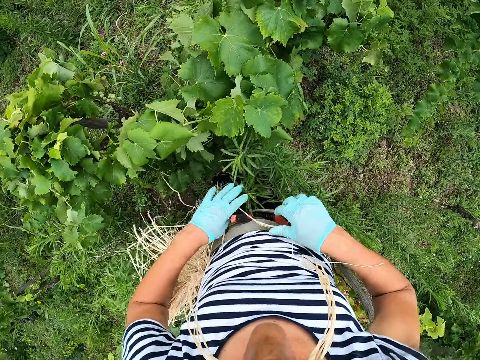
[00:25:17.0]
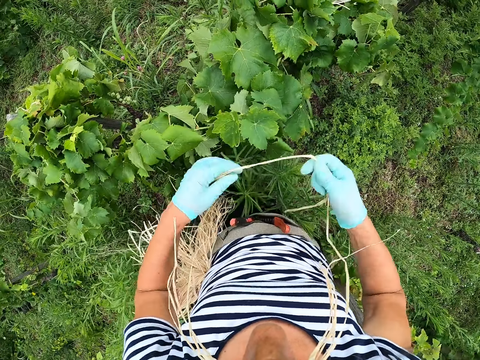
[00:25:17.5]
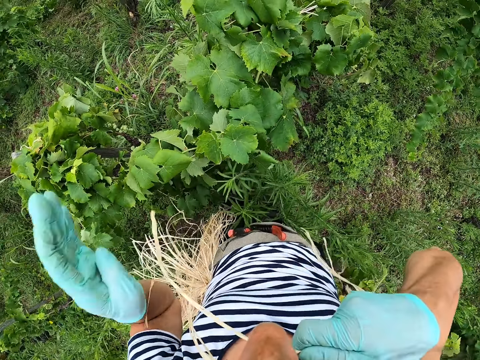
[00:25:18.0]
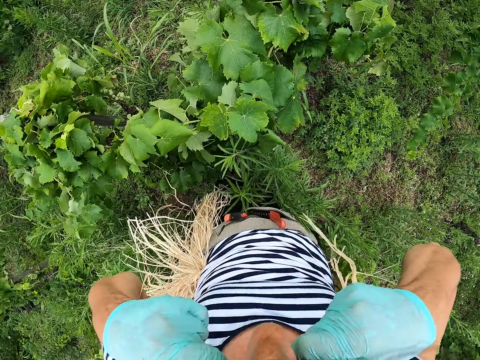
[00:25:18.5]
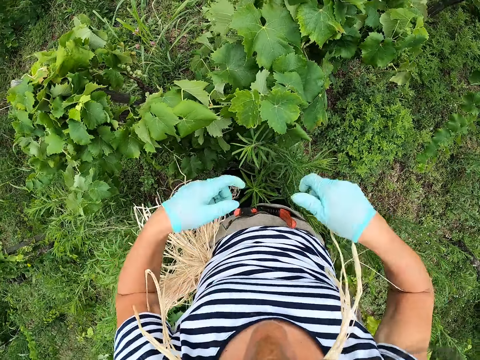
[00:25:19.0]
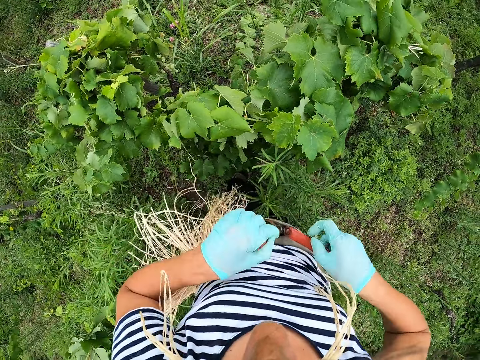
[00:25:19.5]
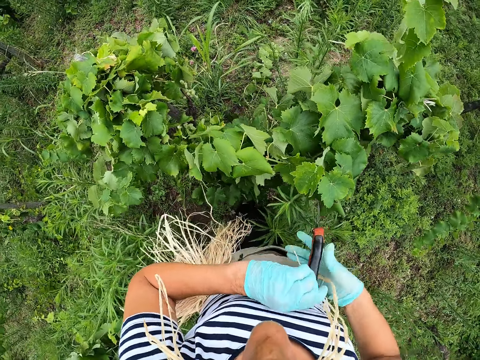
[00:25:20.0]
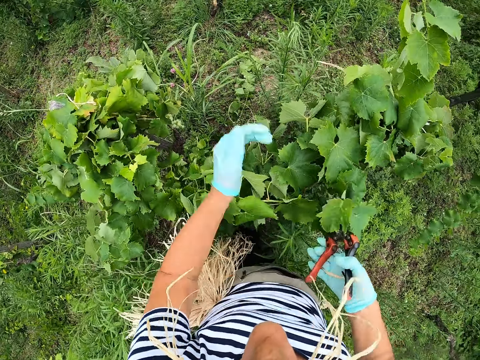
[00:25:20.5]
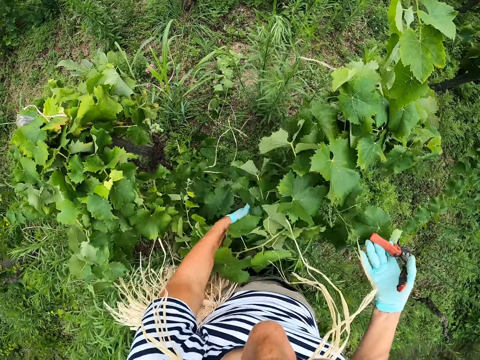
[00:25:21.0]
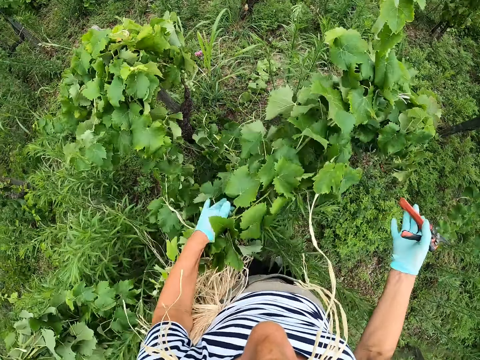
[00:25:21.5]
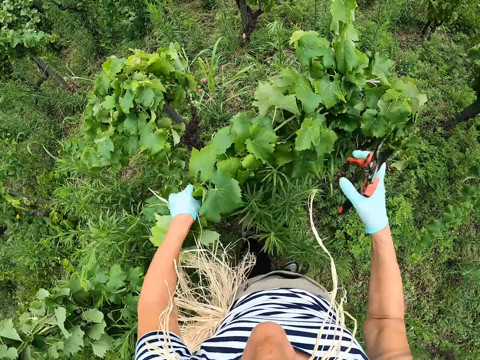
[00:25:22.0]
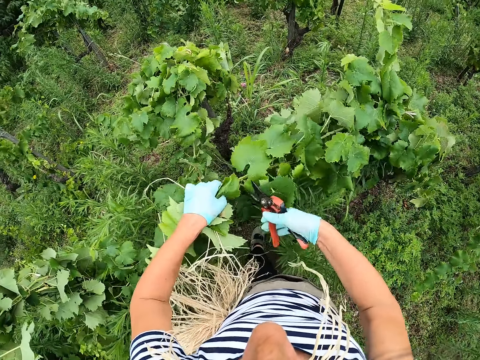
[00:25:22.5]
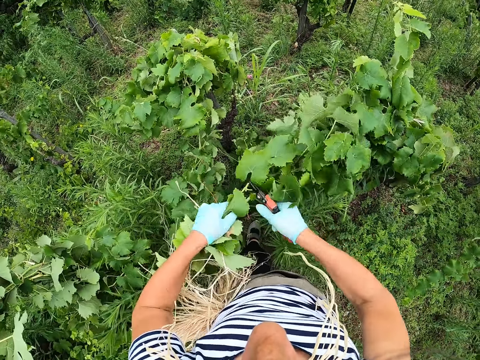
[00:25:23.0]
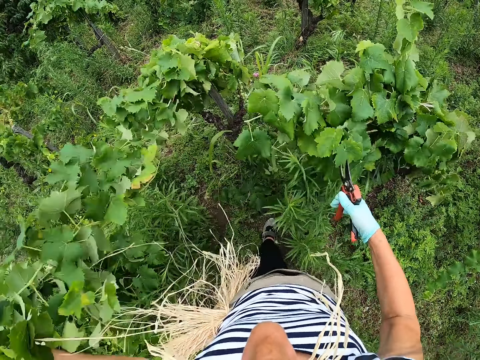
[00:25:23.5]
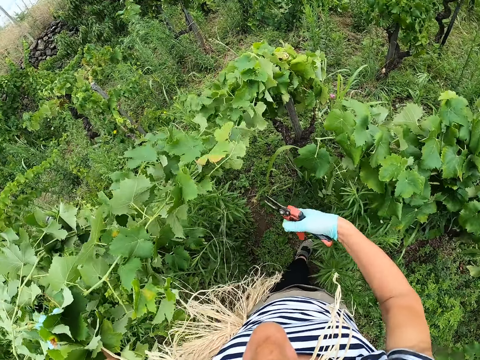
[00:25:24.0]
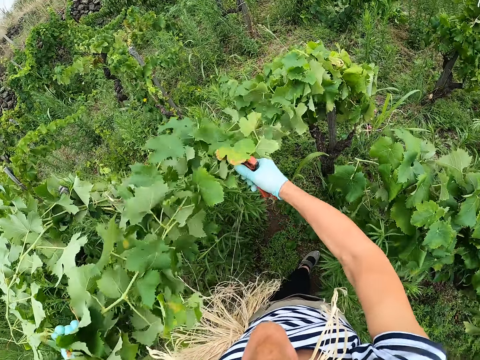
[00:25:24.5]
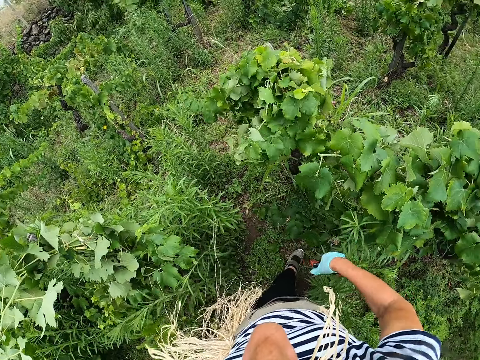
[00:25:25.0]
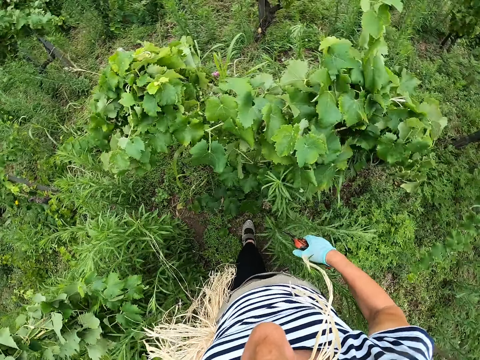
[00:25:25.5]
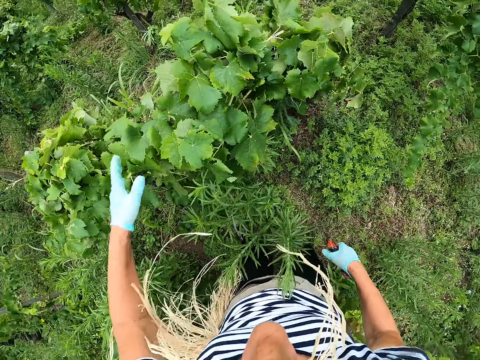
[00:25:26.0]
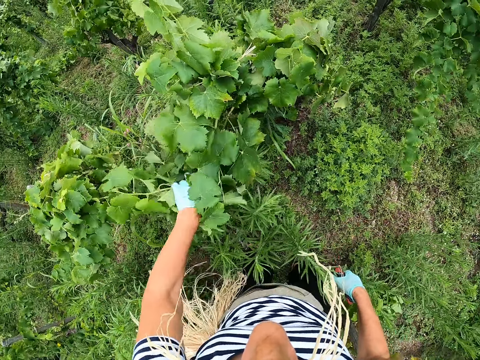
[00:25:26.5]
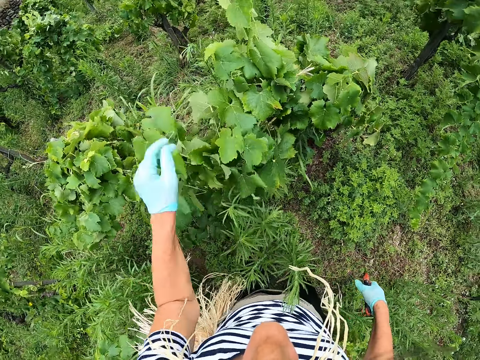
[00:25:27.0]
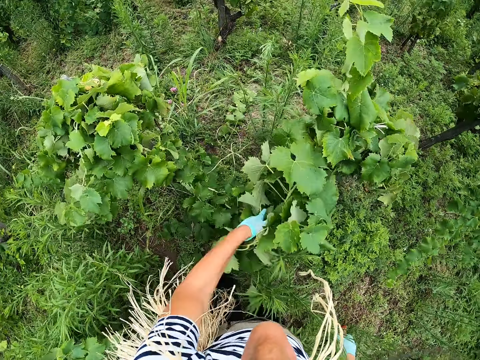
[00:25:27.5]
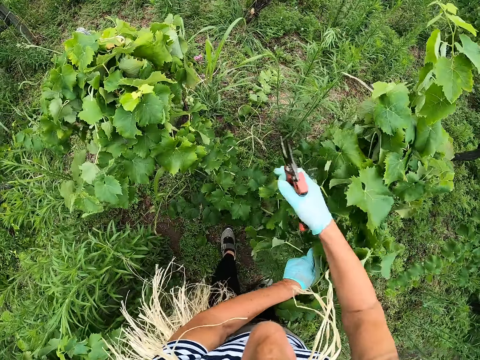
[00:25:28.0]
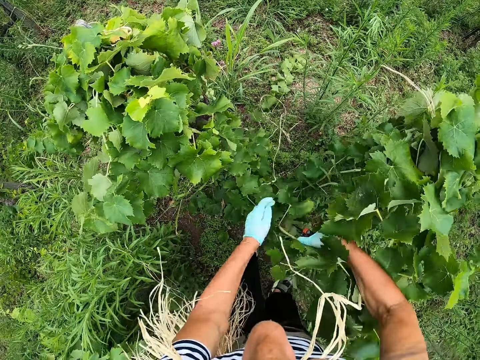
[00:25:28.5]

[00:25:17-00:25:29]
The camera wearer takes sisal fiber from the waist. They put the sisal fiber in the mouth. They pick pruning shears from the waist. They cut a branch from the plant using the pruning shears. They put the branch on the ground.

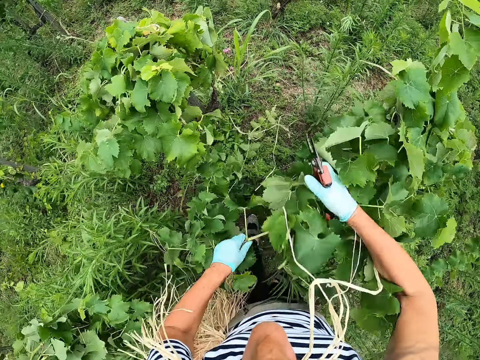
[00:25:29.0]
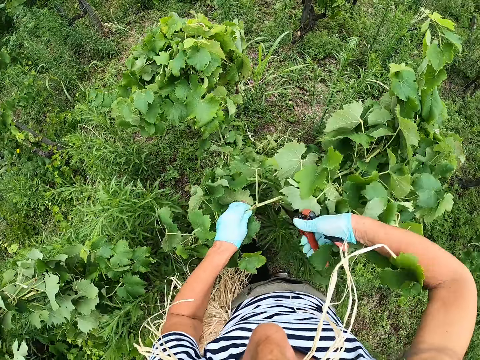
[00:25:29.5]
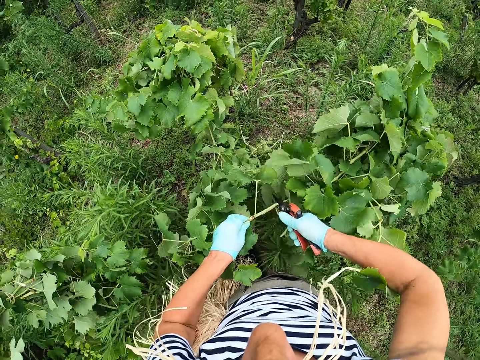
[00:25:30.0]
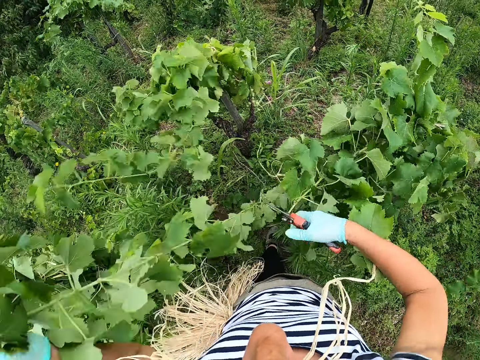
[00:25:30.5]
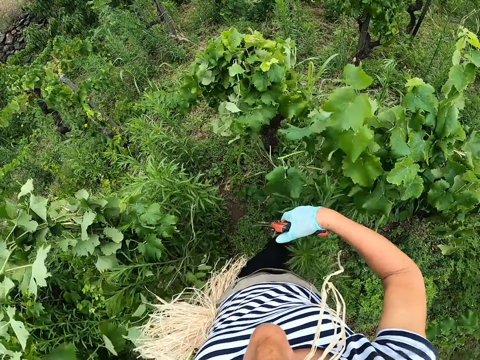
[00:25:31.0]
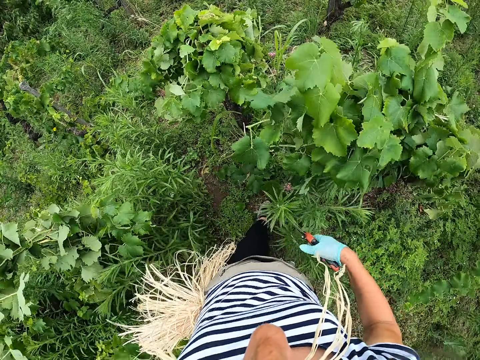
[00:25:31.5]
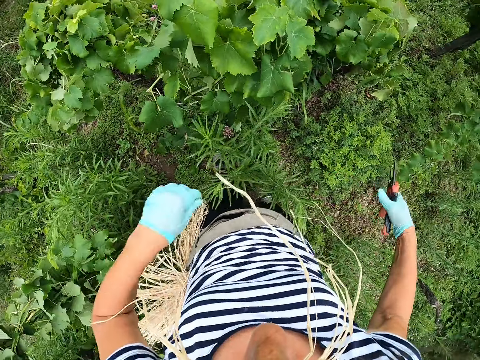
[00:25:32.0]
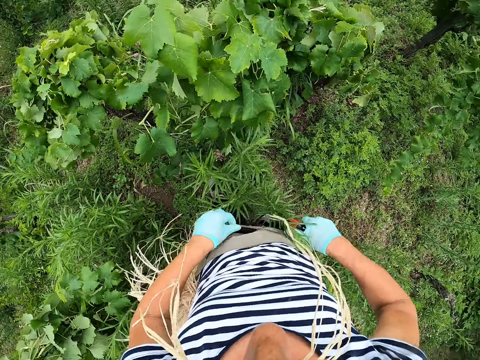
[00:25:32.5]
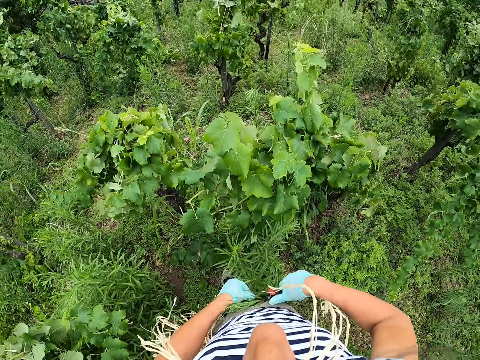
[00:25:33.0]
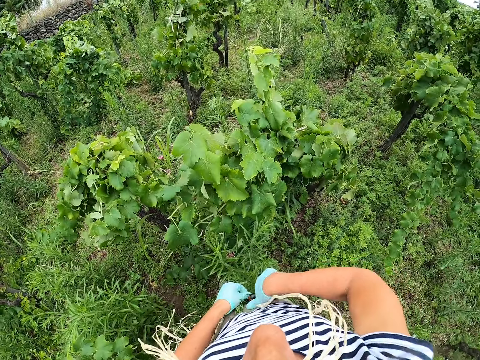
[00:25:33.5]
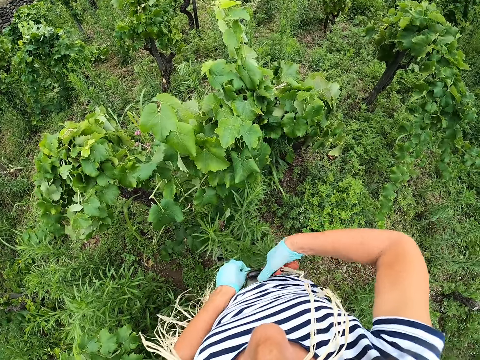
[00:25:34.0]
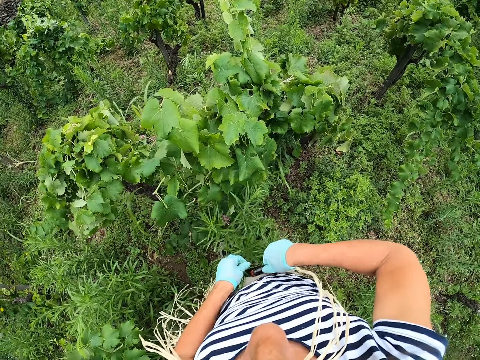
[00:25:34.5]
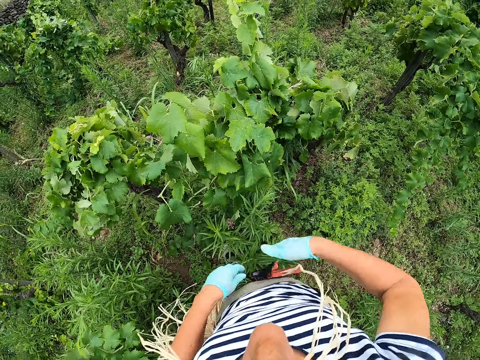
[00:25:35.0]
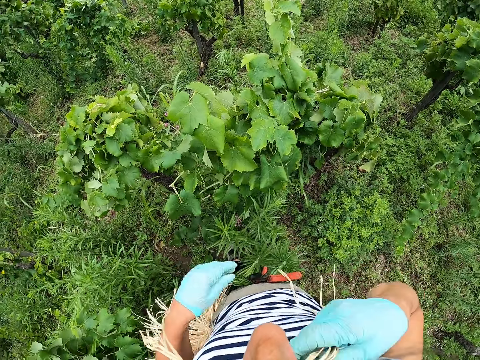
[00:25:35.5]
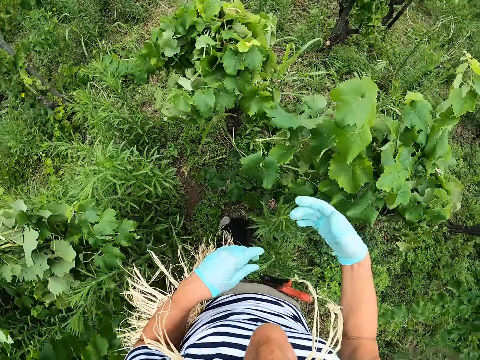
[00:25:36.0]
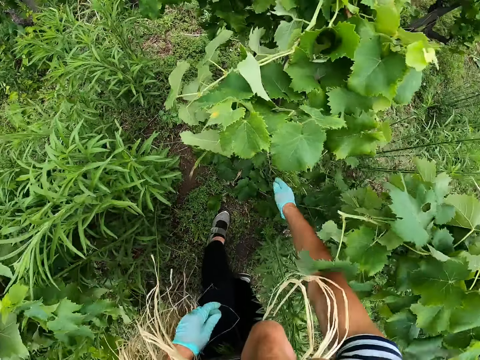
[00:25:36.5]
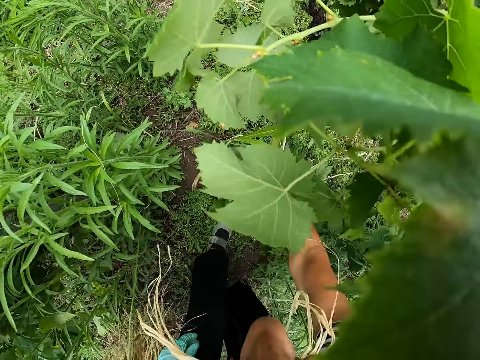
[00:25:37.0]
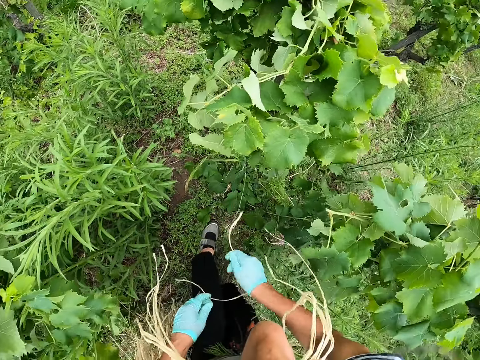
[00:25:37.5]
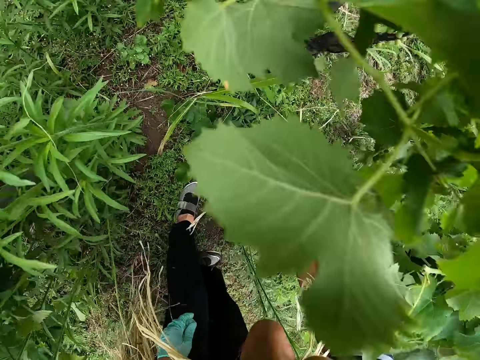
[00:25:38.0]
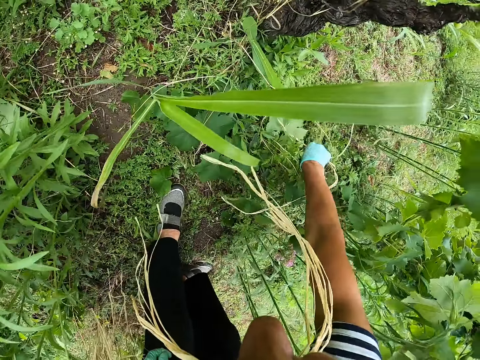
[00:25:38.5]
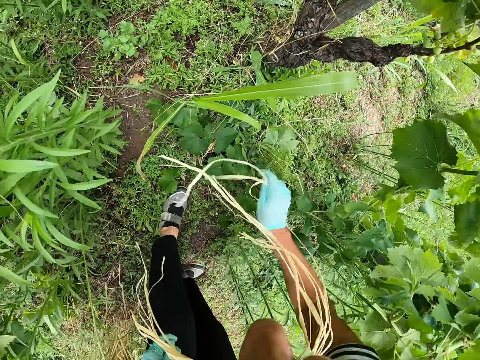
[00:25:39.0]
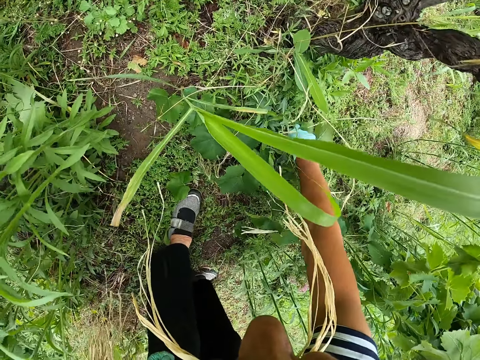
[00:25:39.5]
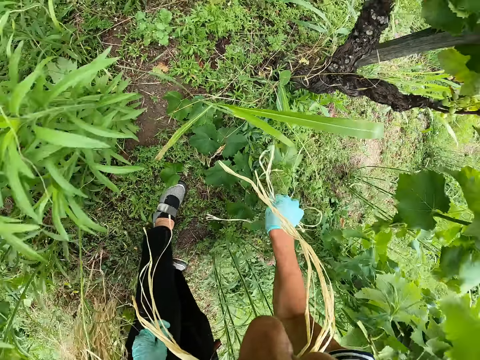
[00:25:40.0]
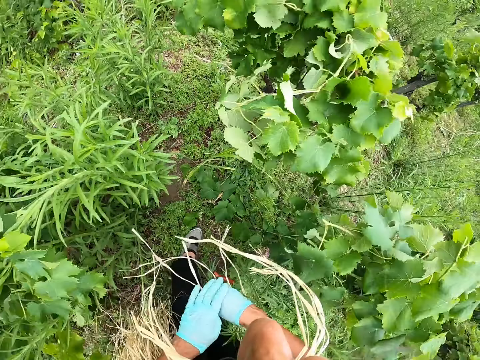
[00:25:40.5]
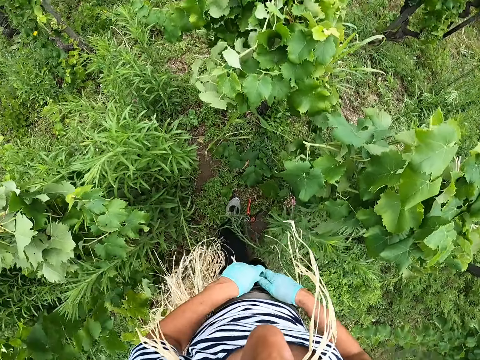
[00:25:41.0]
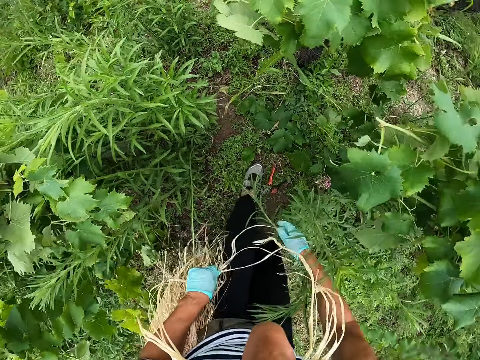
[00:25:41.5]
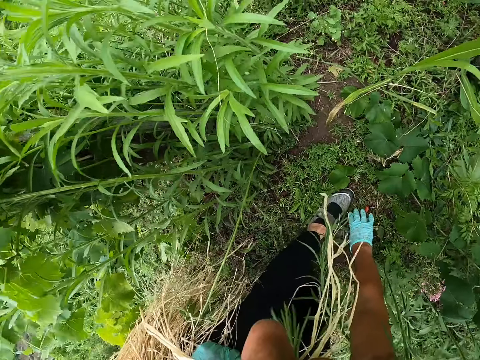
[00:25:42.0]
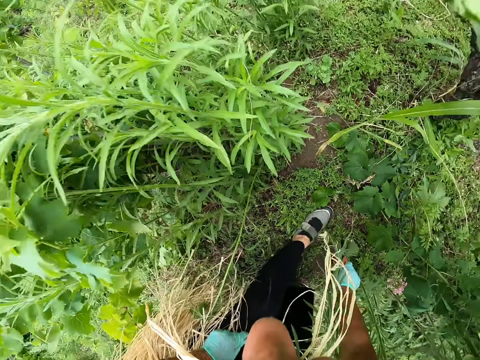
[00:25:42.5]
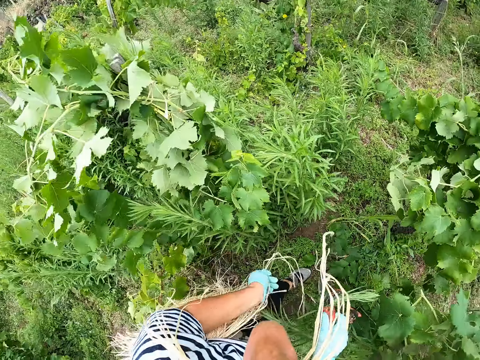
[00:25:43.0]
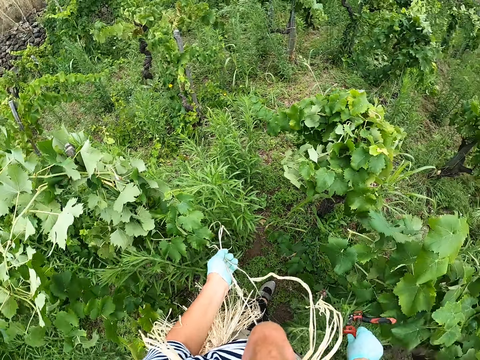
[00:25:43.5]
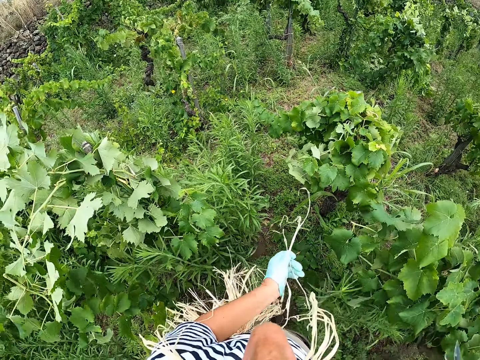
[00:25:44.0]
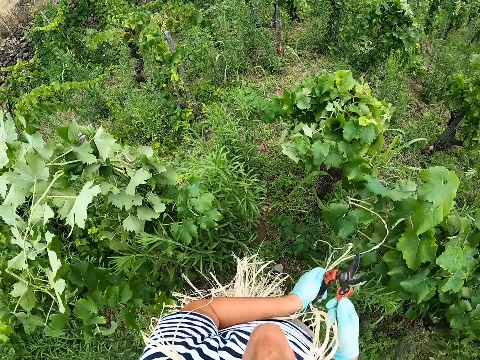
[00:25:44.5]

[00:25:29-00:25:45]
The camera wearer cuts a branch from the plant using pruning shears. They put the branch on the ground. They put the pruning shears on the waist. They touch sisal fiber in the mouth. They pick sisal fiber from the ground. They hold the sisal fiber with both hands. They pick the pruning shears from the ground.
